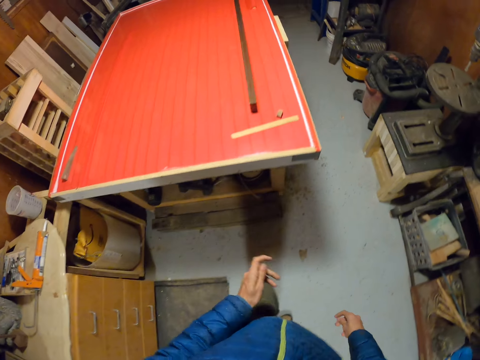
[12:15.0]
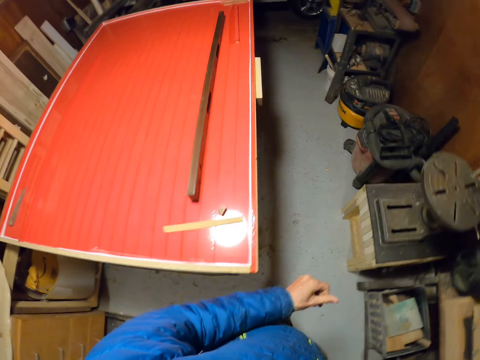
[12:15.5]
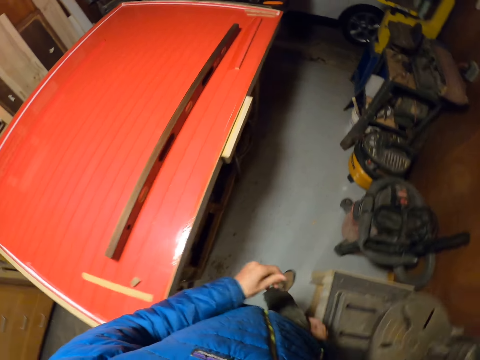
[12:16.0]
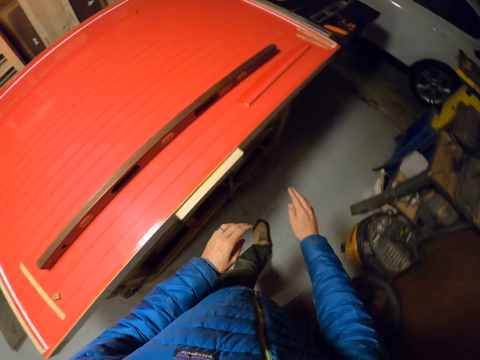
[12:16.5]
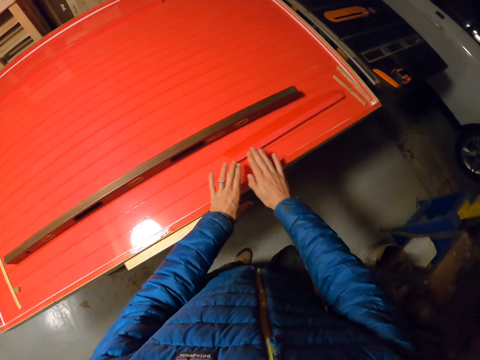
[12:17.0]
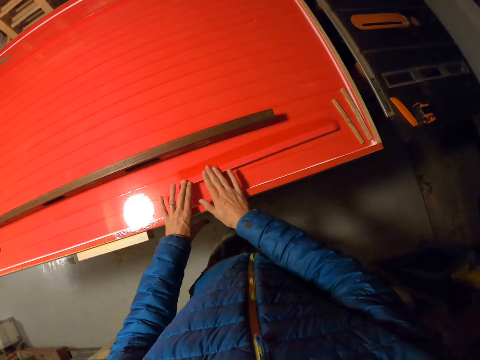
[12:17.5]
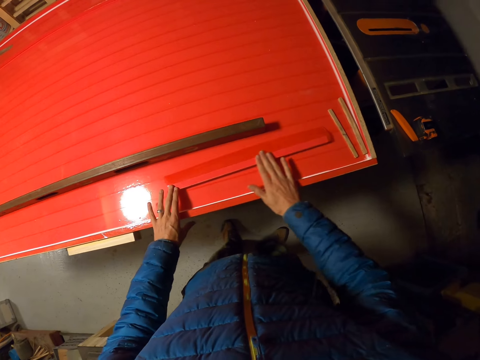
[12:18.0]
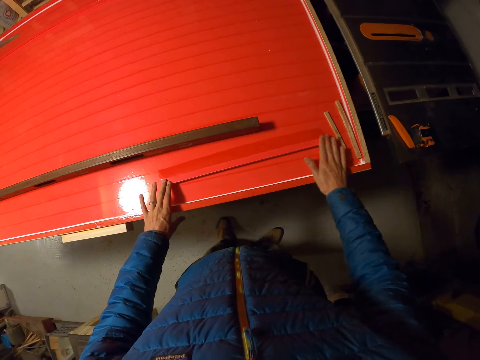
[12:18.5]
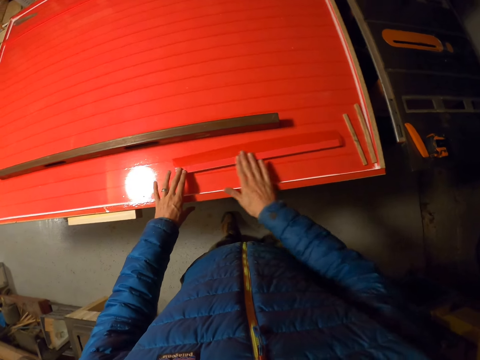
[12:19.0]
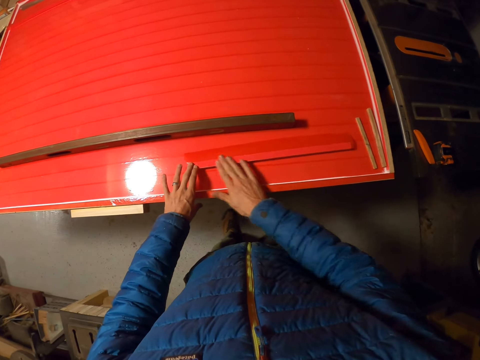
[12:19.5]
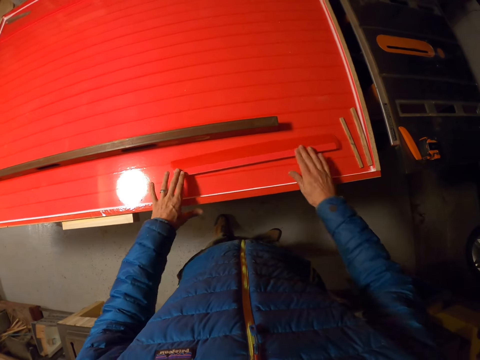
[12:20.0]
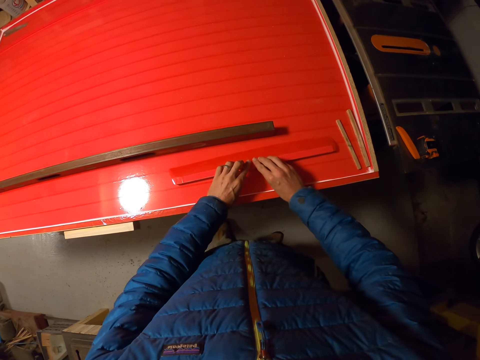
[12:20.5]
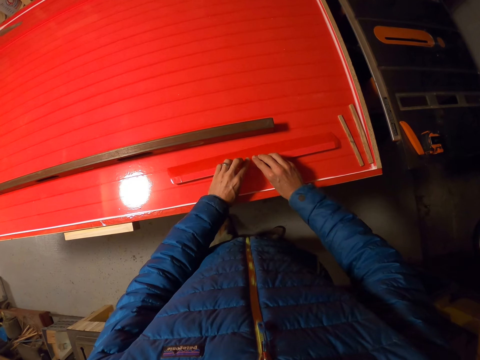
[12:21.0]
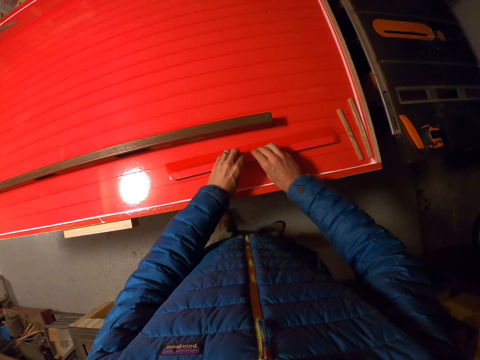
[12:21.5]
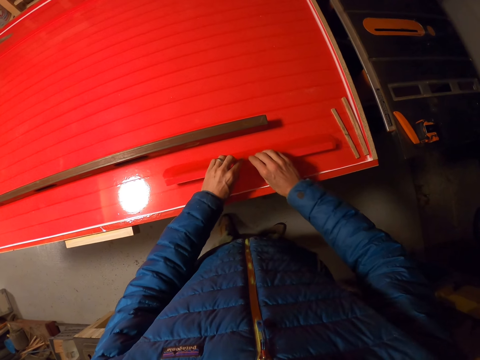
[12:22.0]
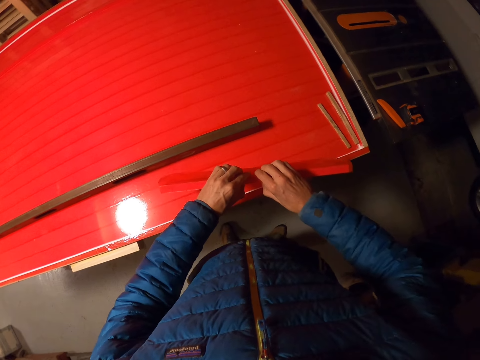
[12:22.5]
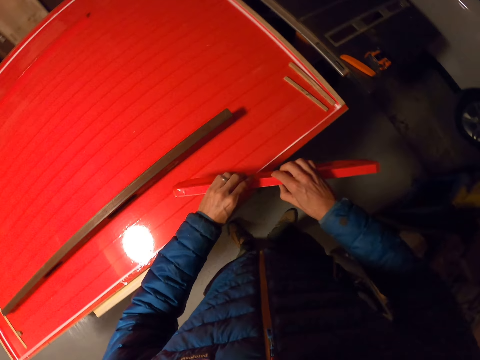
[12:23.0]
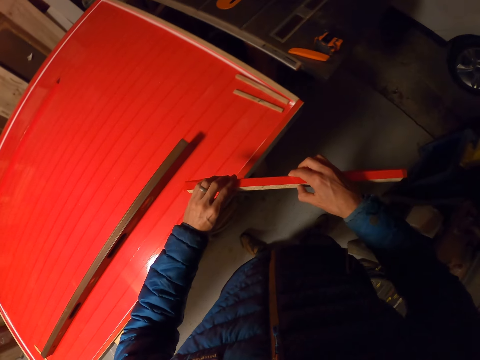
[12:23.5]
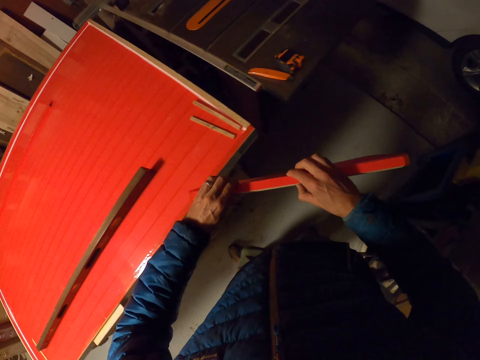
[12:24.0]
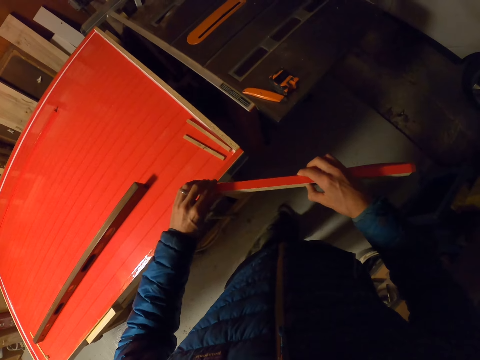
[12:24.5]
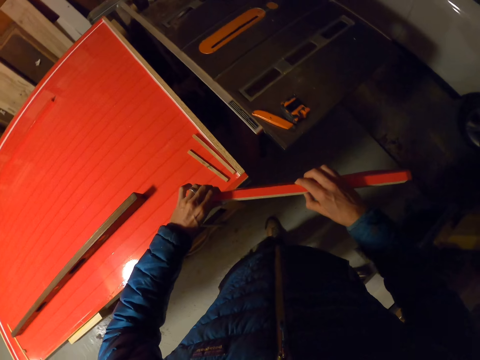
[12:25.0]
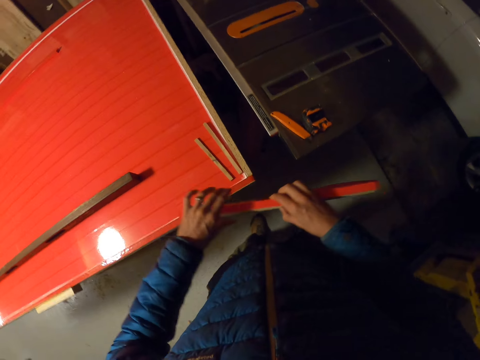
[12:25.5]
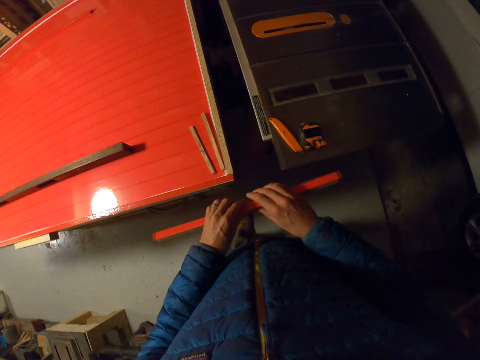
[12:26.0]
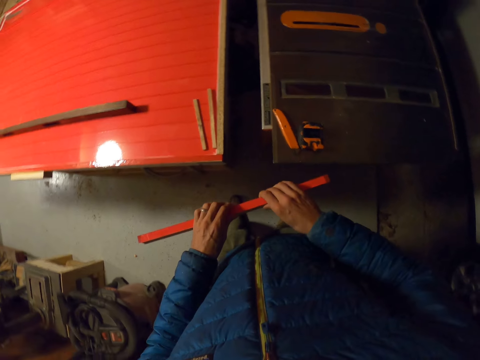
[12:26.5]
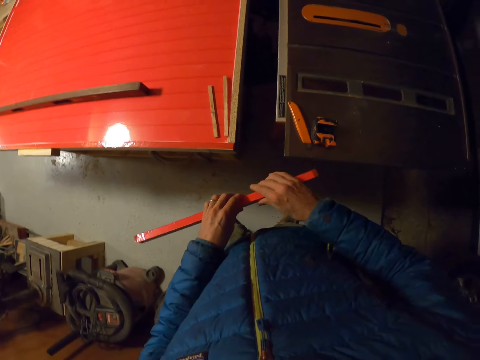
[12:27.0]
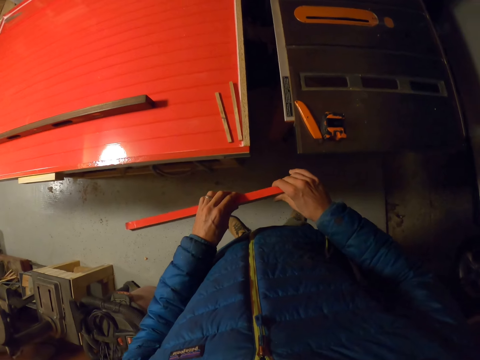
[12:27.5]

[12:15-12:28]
The camera wearer walks to the side of the board. They move the hand. They smoothen the strip of masking tape or cellotape on the piece of wood or wooden cardboard with the right hand. They align the cellotape on the long wooden cardboard. They pick the piece of wood from the board. They hold the wooden cardboard. They smoothen the strip of masking tape on the piece of wood. They press the cellotape.

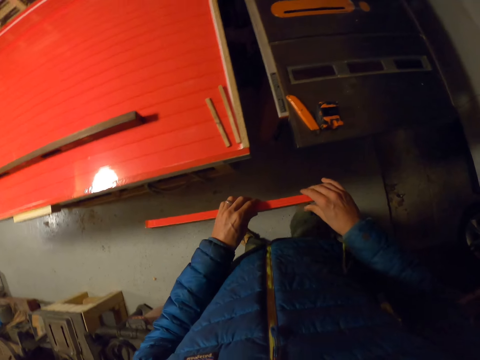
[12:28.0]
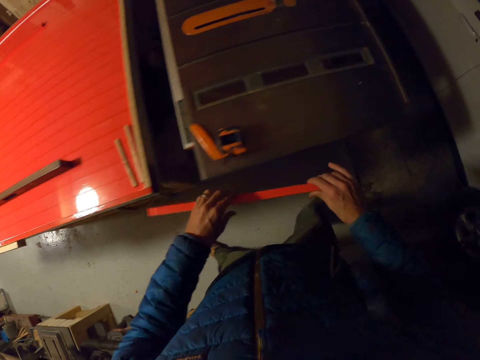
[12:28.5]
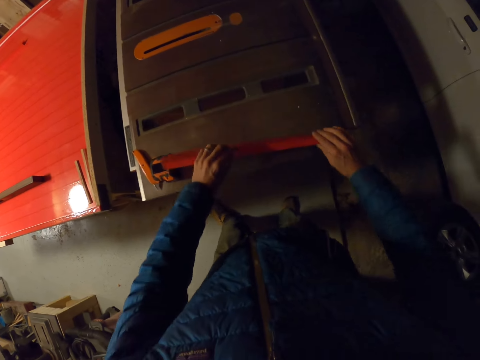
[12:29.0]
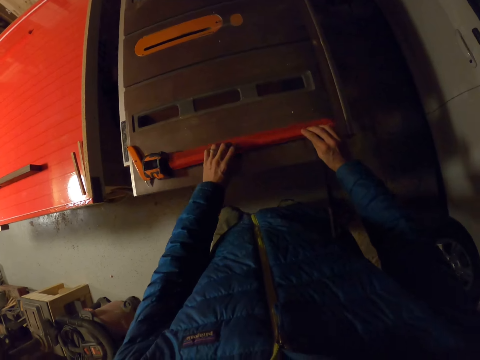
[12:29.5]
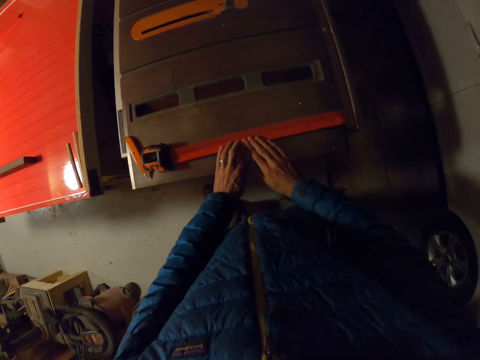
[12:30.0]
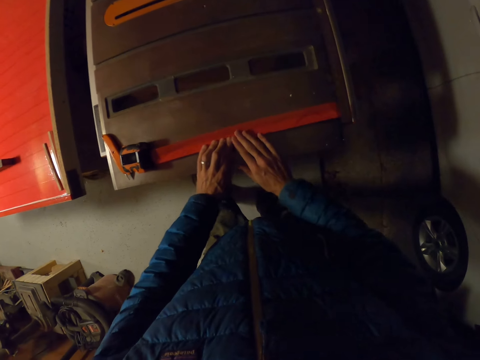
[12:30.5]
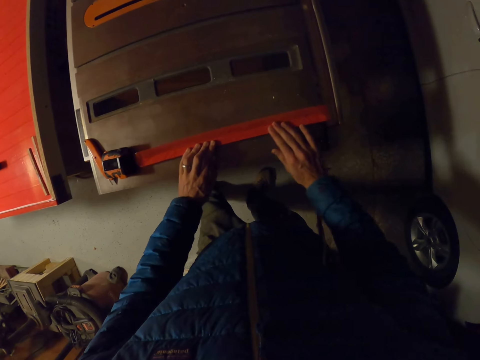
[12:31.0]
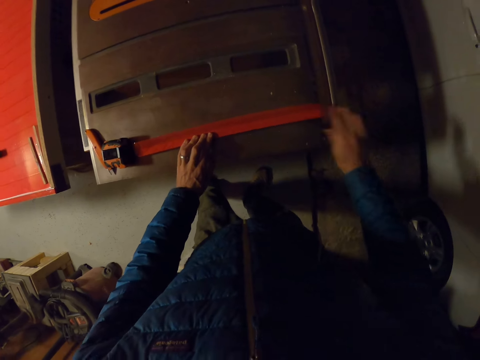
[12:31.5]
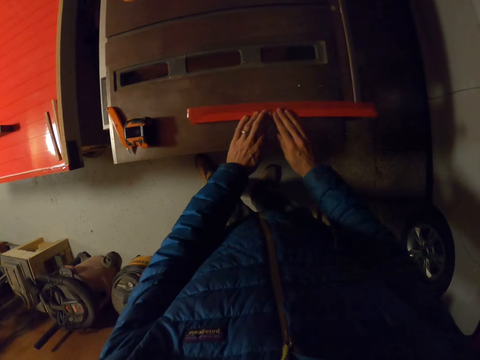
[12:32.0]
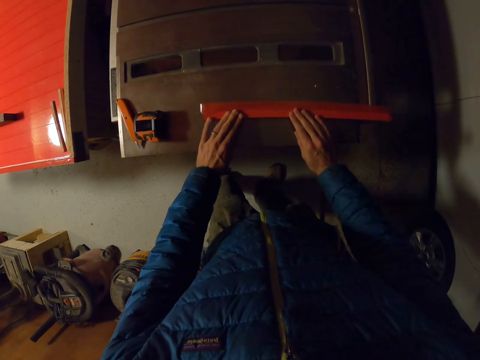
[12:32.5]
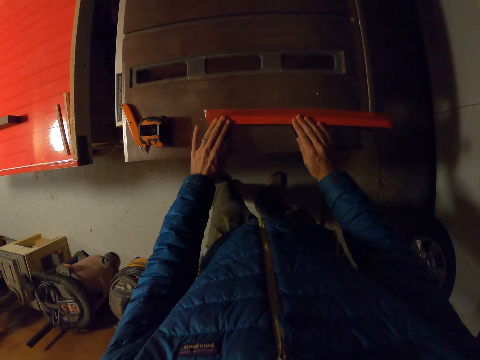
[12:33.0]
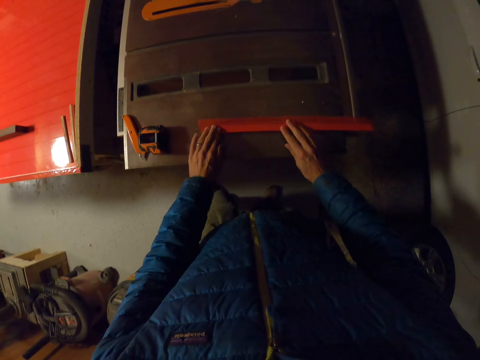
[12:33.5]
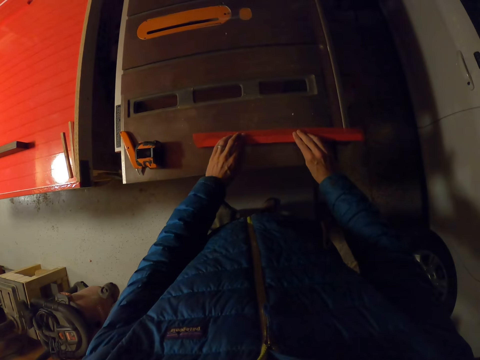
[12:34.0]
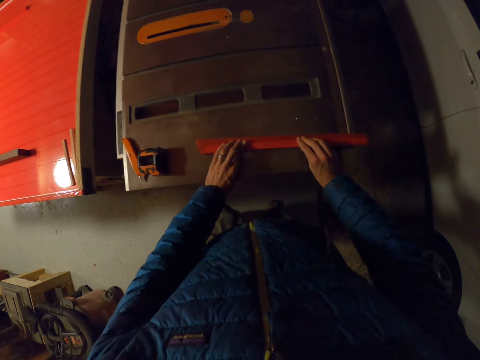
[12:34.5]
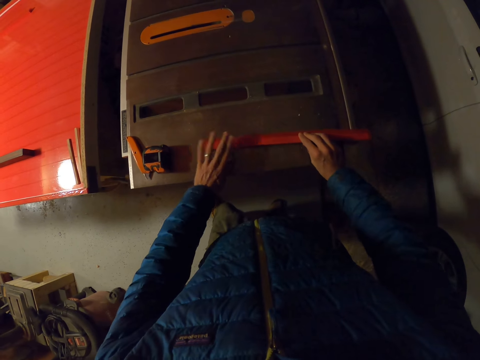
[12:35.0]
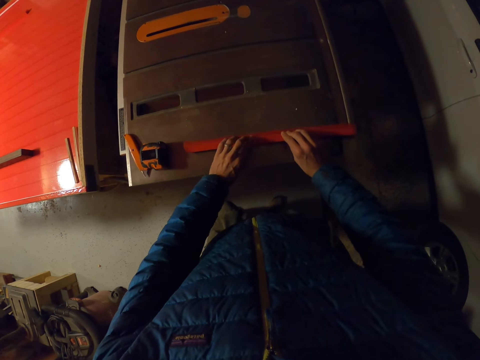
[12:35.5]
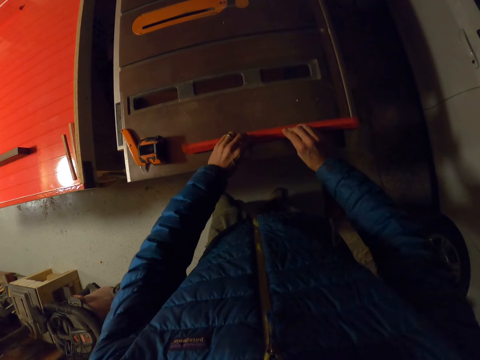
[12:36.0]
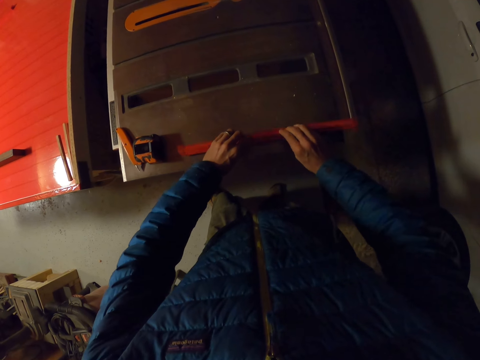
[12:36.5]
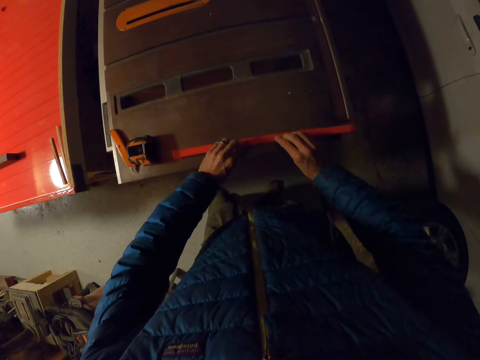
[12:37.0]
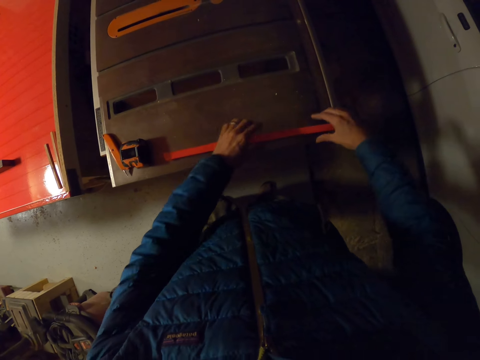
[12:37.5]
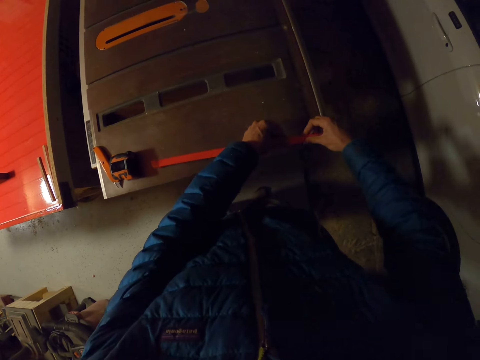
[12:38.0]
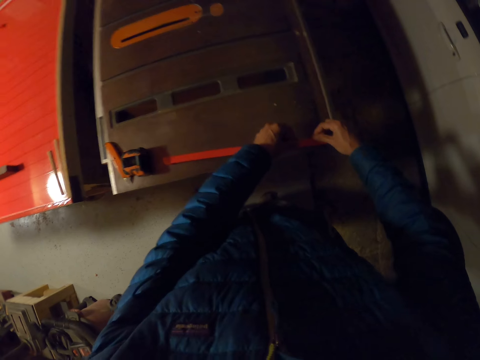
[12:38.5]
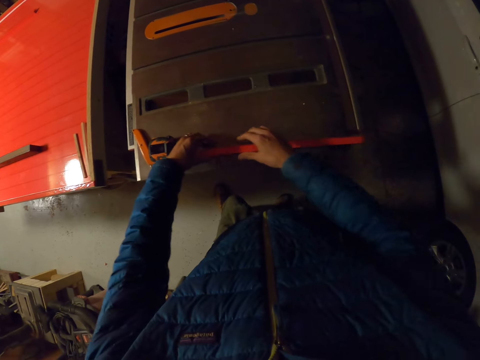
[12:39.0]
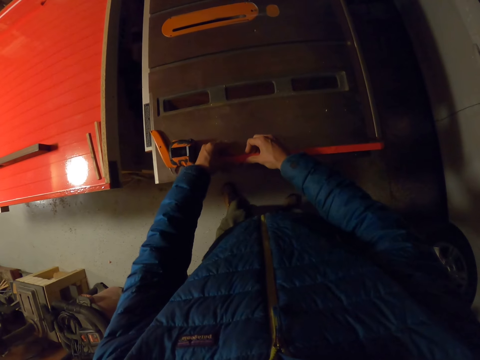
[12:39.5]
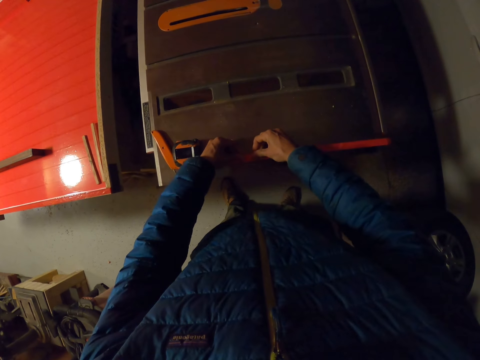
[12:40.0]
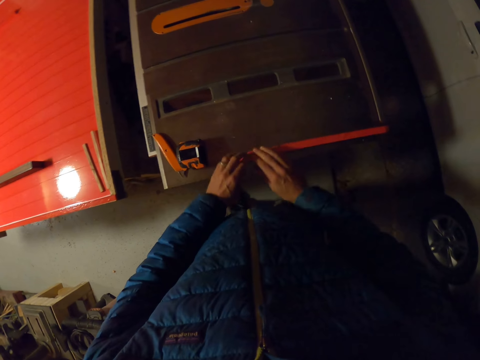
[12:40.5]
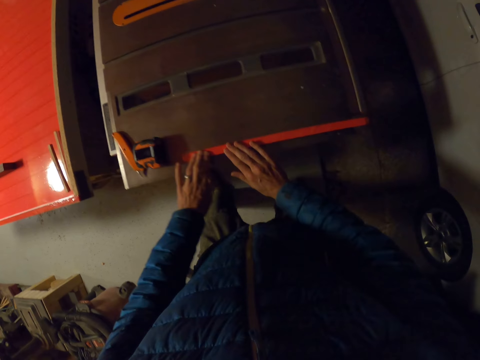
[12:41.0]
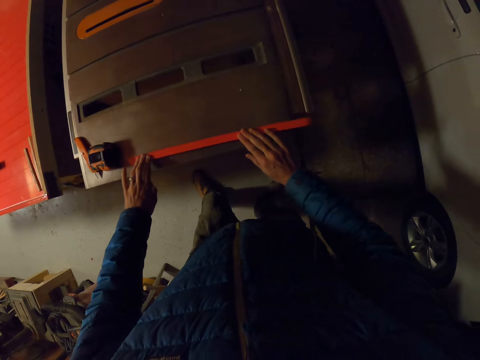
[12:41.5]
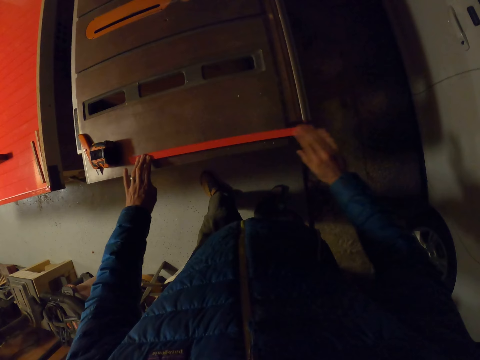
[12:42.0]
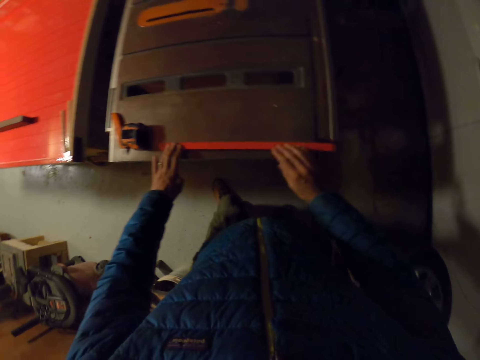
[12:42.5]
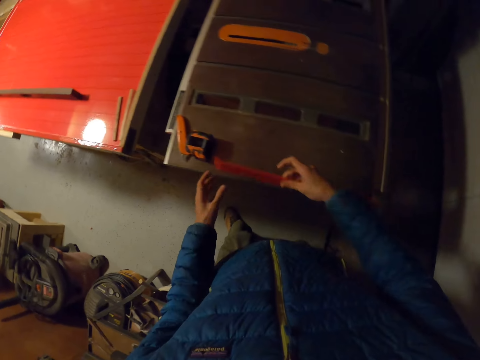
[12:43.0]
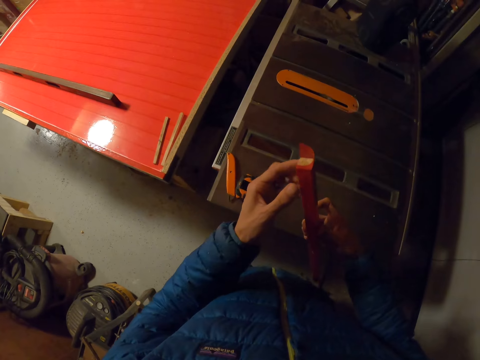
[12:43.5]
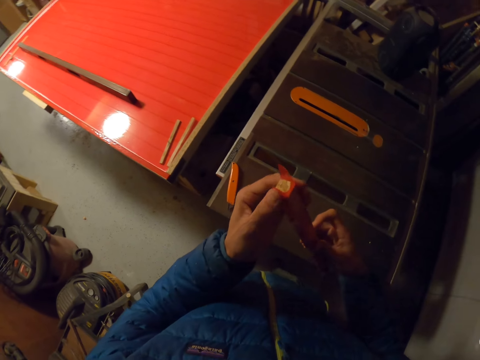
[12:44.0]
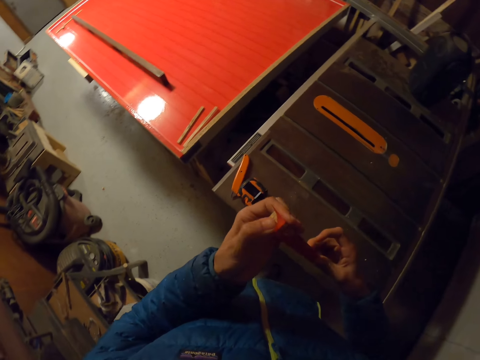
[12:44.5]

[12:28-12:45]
The camera wearer drops the piece of wood or wooden cardboard on the table saw. They smoothen the strip of masking tape or cellotape on the piece of wood. They align the cellotape on the long wooden cardboard. They turn the long wooden cardboard. They press the cellotape. They align the cellotape on the long wooden cardboard. They pick the piece of wood from the table saw with the right hand.
